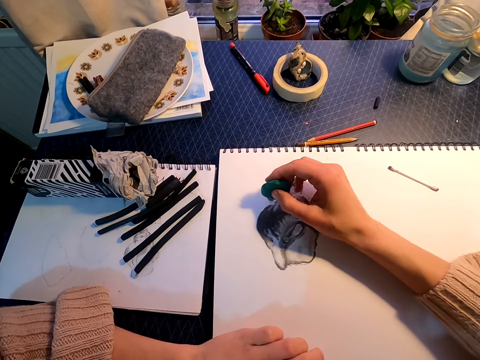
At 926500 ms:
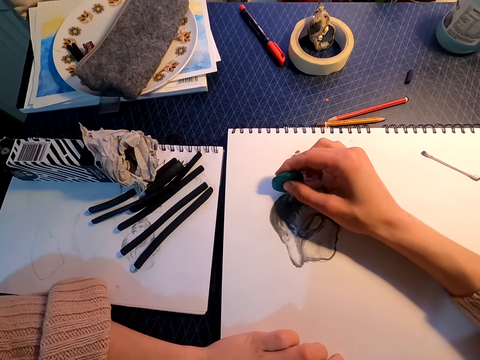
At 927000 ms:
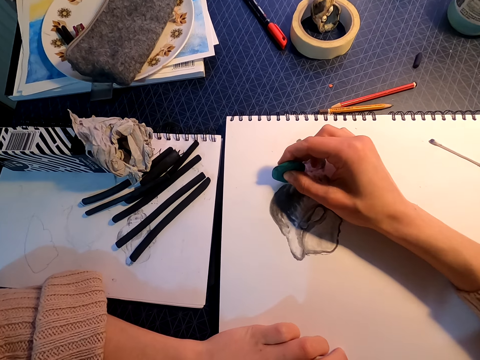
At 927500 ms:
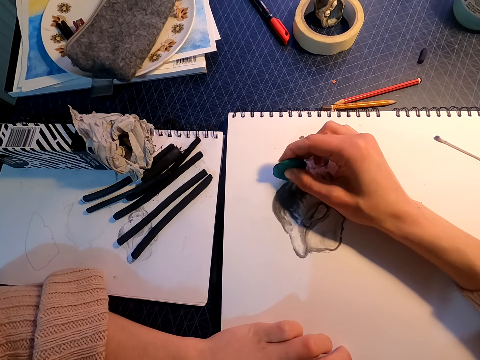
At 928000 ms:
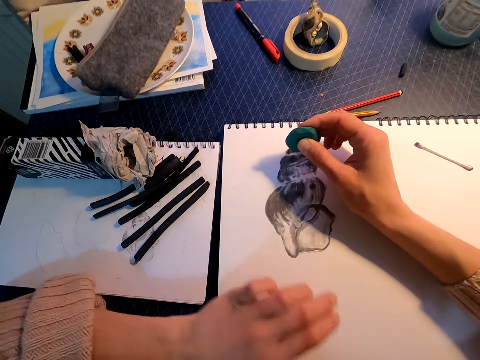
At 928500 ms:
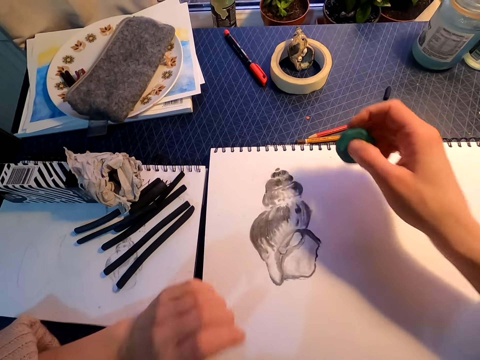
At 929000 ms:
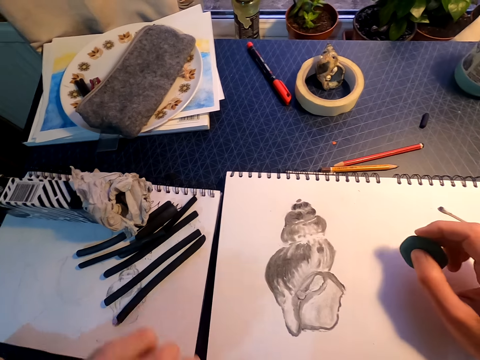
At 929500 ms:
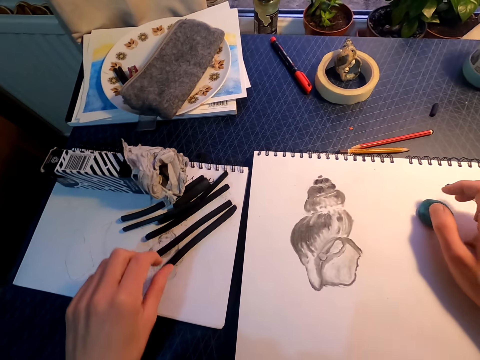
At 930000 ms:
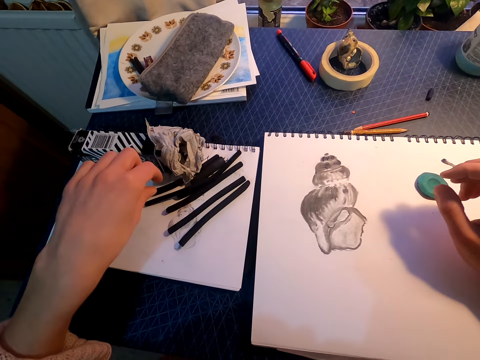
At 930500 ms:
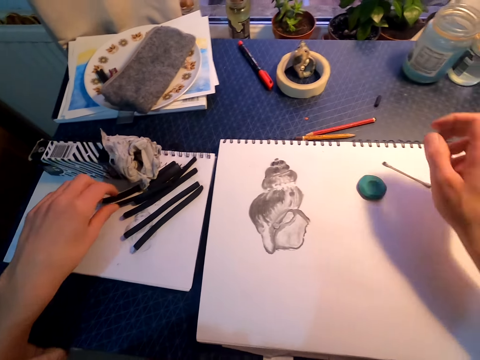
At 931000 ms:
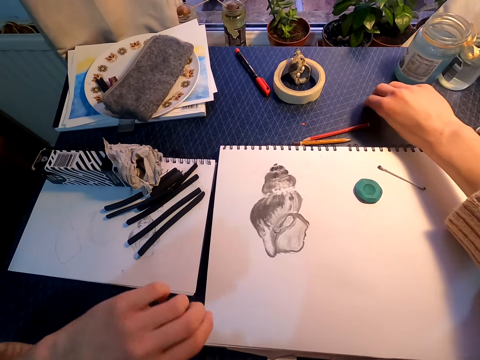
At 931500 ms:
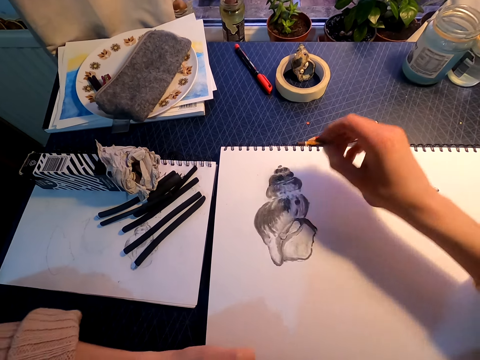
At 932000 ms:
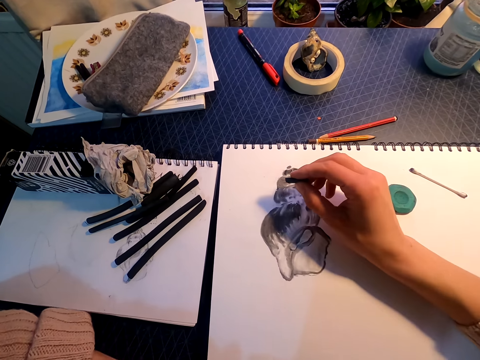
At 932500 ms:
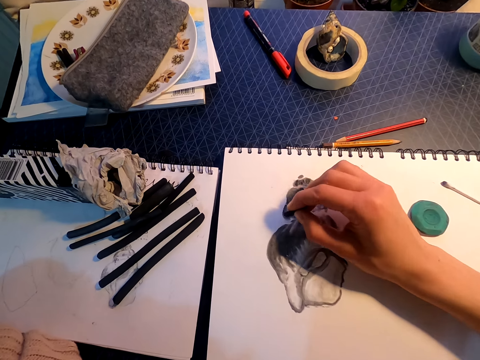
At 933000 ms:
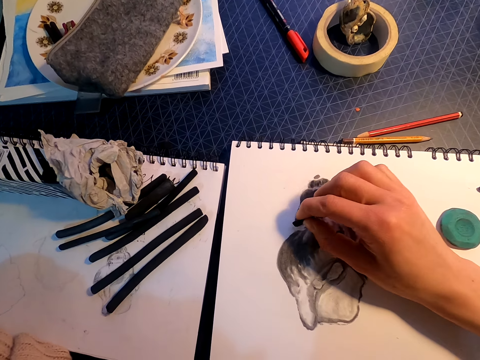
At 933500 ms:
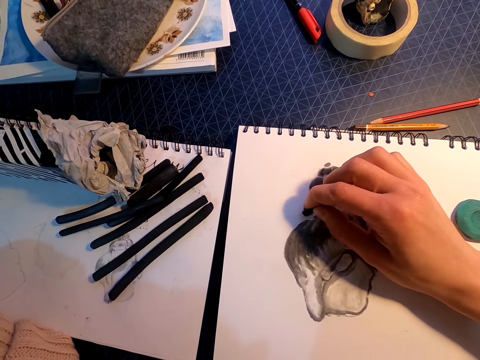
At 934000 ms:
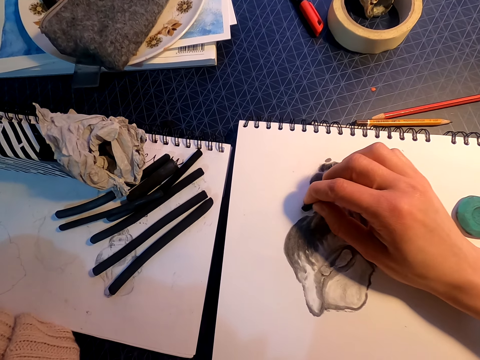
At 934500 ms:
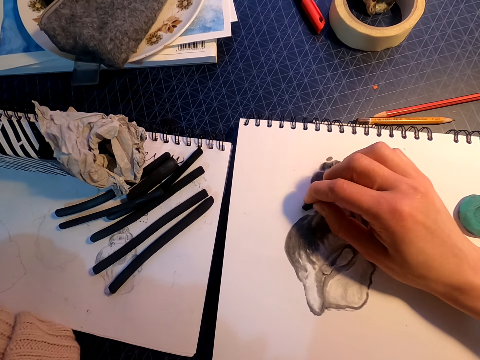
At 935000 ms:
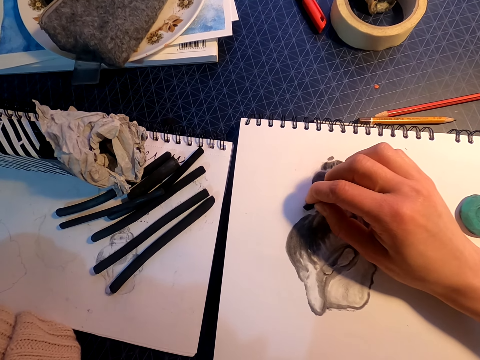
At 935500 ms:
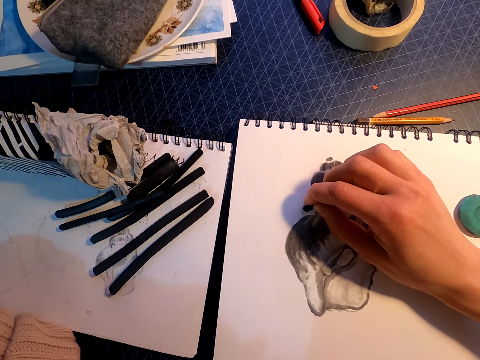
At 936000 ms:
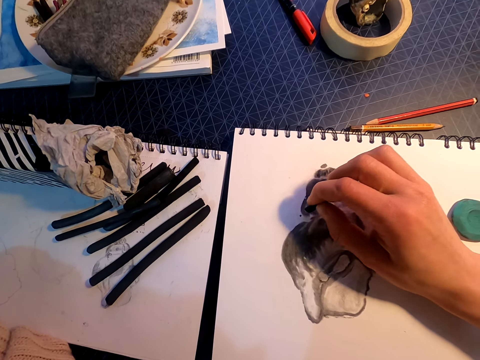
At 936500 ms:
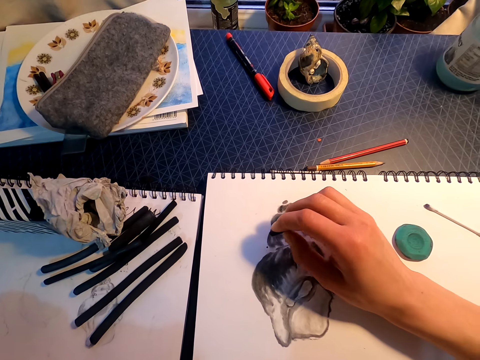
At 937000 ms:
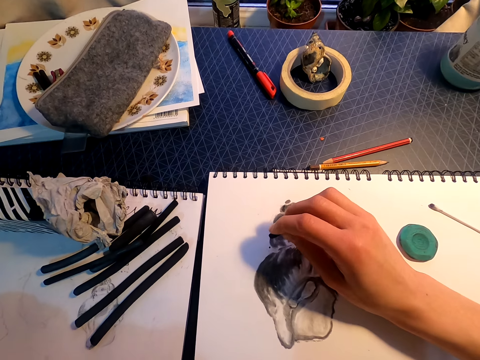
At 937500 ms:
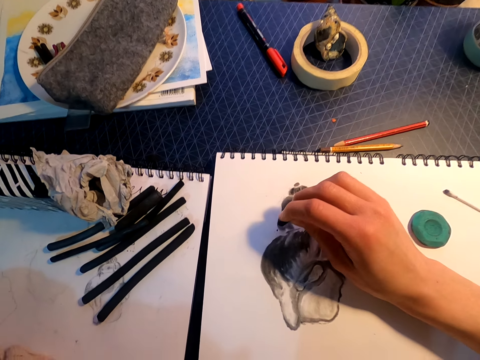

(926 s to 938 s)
The camera wearer rubs the drawing on the book with the kneaded eraser. They put the kneaded eraser on the table. They pick up the vine charcoal. They draw on the paper with the vine charcoal.

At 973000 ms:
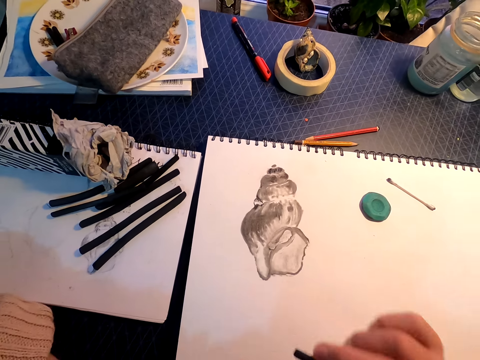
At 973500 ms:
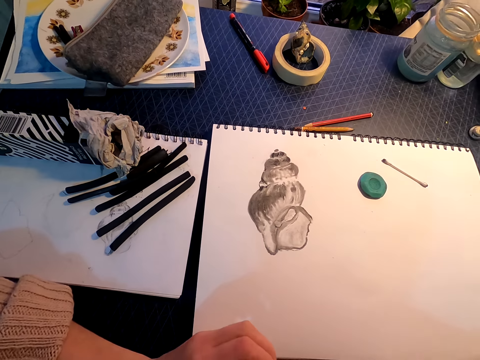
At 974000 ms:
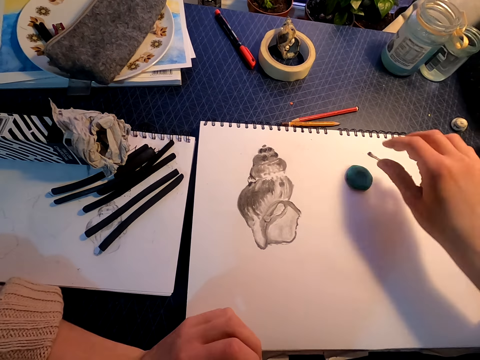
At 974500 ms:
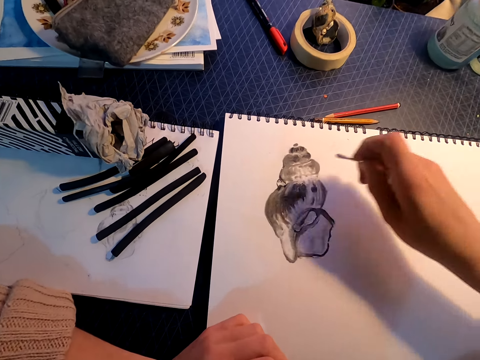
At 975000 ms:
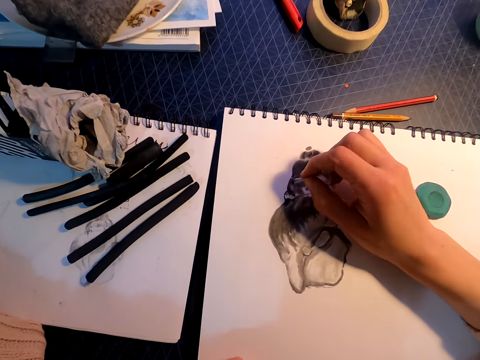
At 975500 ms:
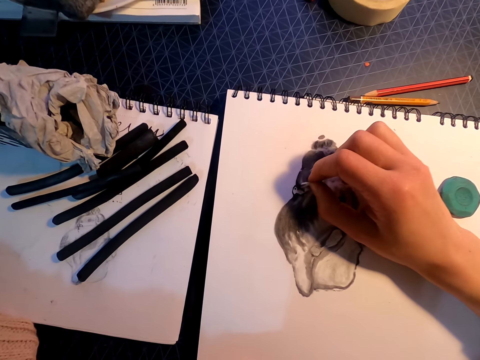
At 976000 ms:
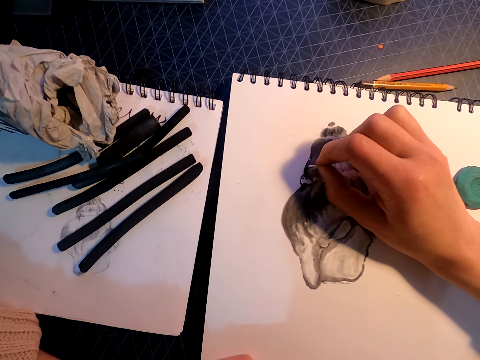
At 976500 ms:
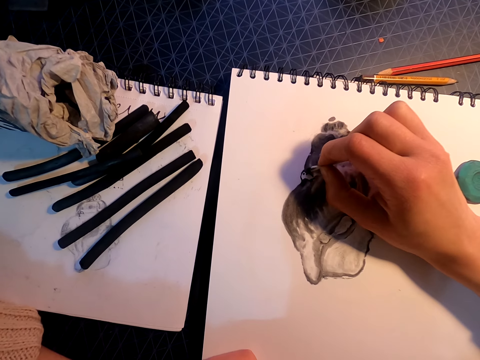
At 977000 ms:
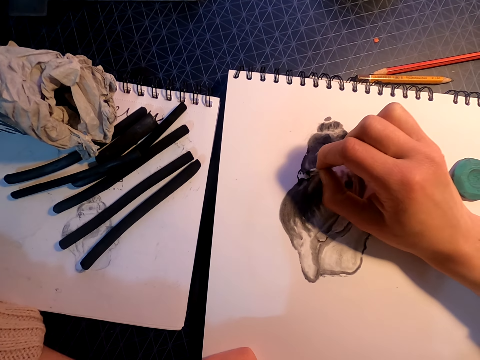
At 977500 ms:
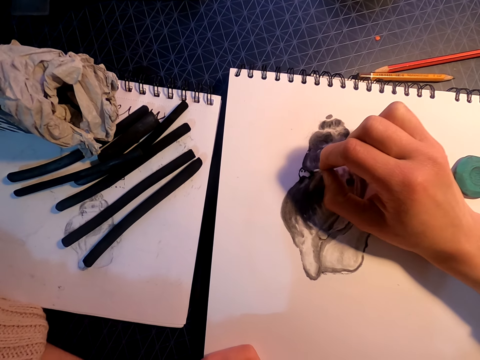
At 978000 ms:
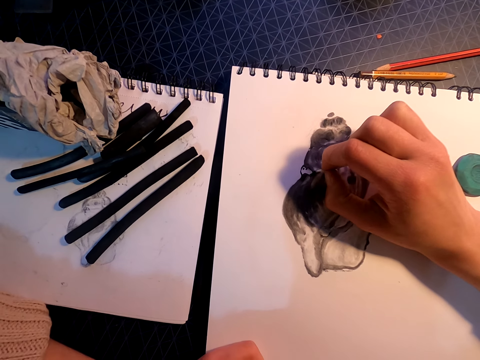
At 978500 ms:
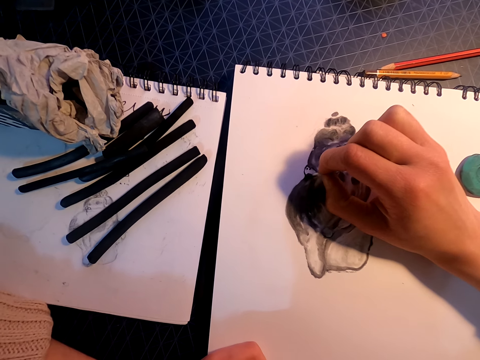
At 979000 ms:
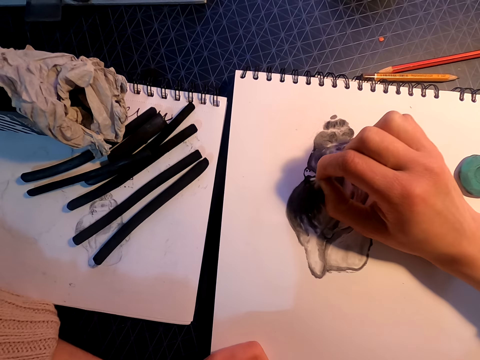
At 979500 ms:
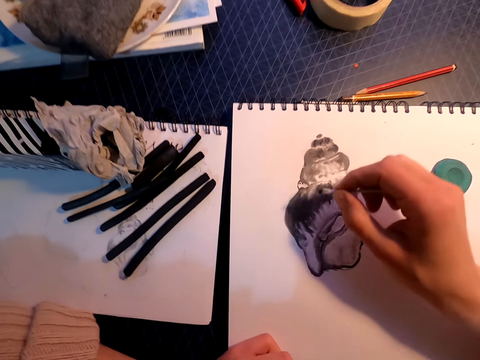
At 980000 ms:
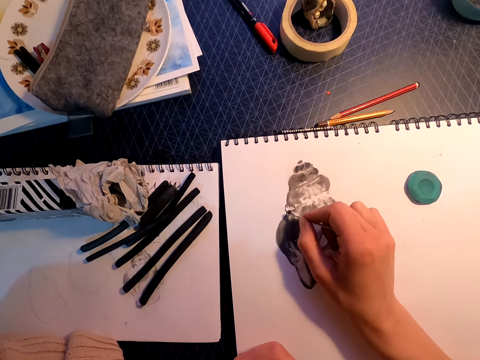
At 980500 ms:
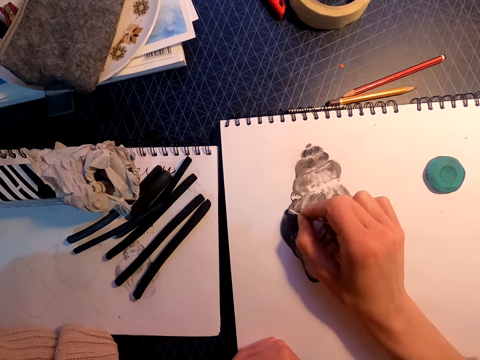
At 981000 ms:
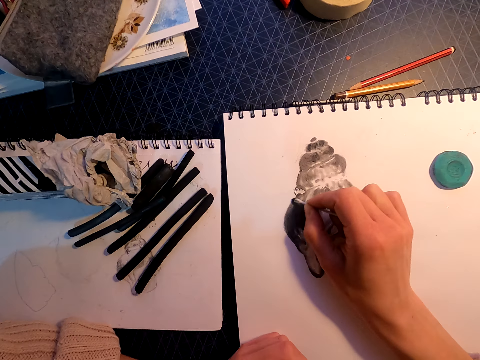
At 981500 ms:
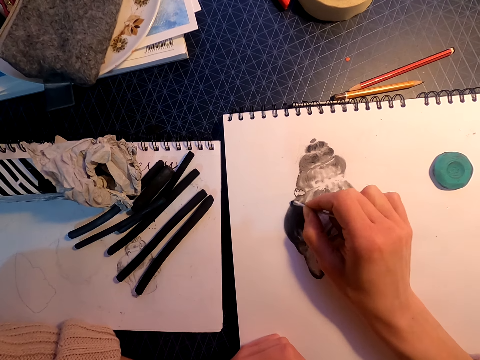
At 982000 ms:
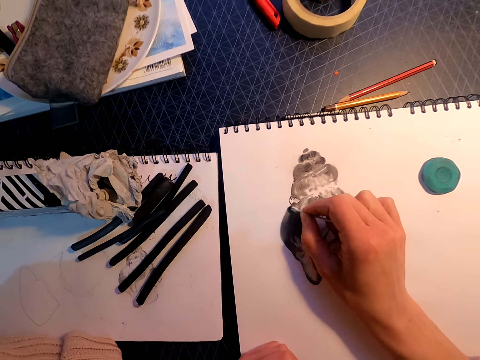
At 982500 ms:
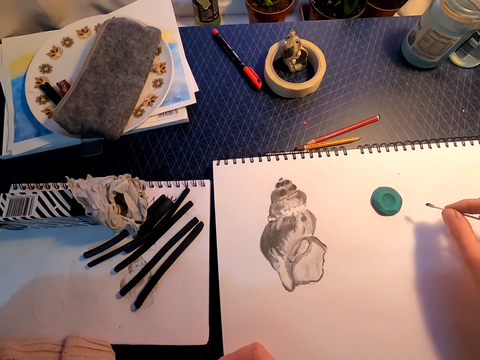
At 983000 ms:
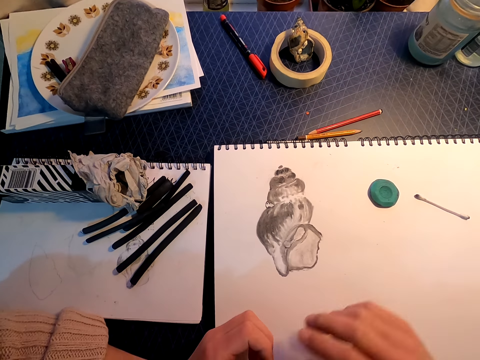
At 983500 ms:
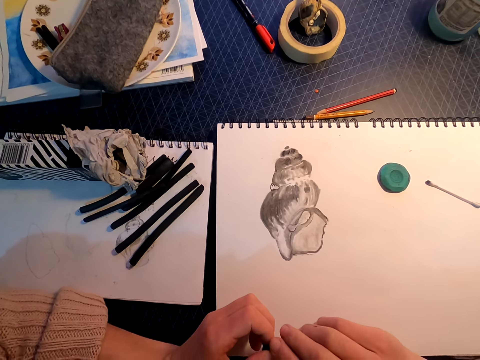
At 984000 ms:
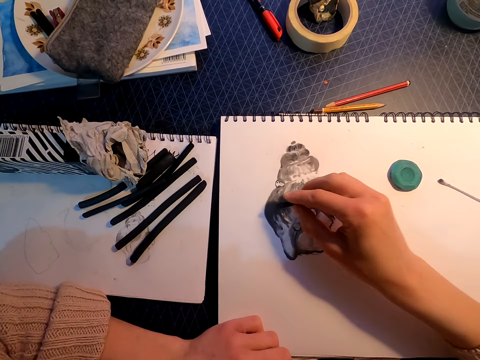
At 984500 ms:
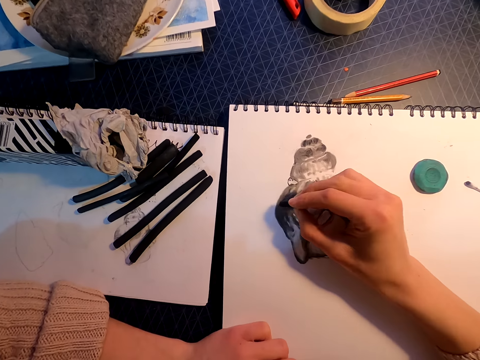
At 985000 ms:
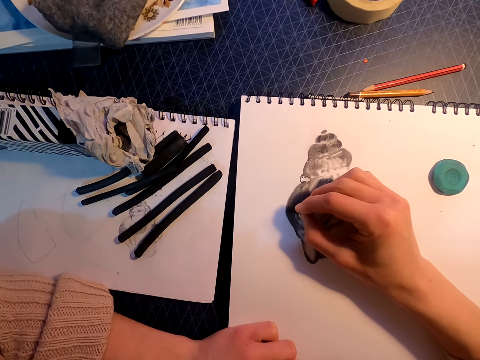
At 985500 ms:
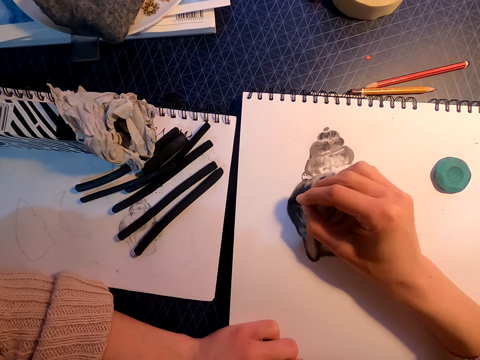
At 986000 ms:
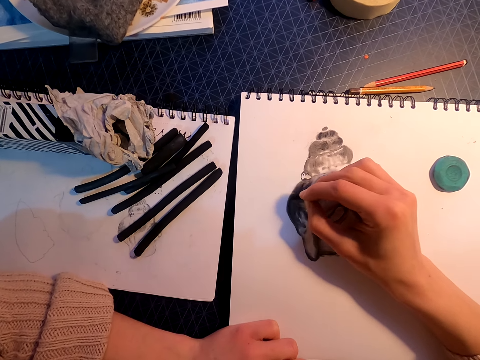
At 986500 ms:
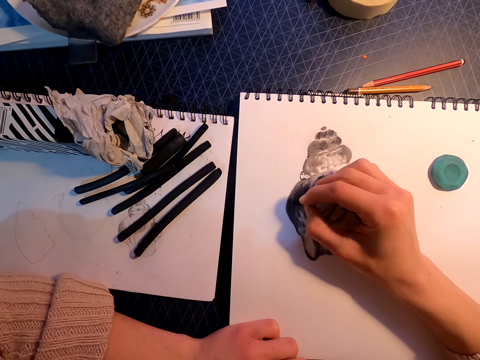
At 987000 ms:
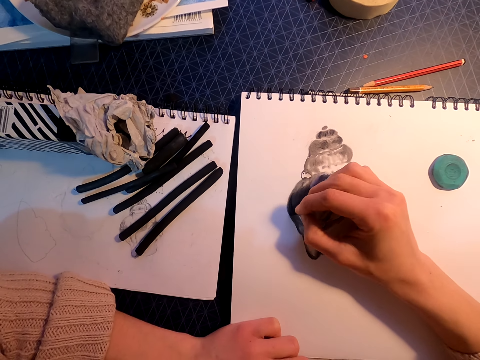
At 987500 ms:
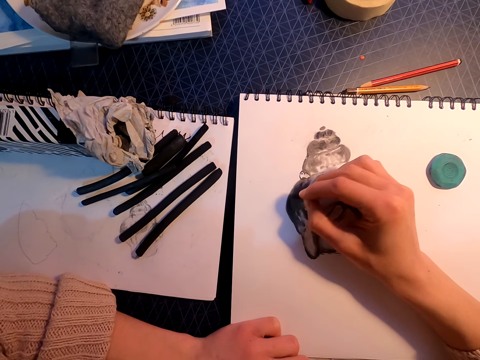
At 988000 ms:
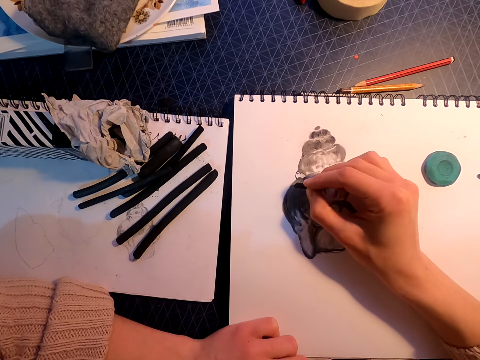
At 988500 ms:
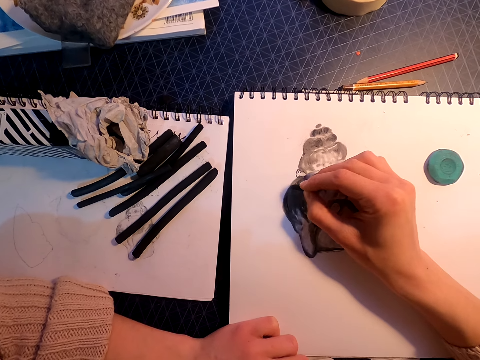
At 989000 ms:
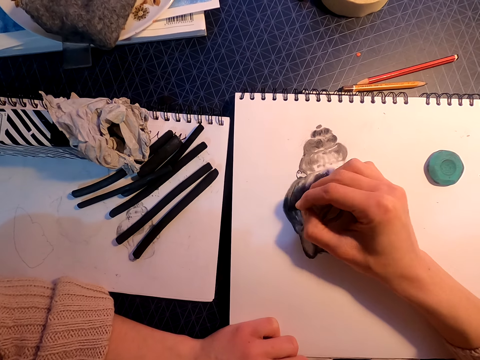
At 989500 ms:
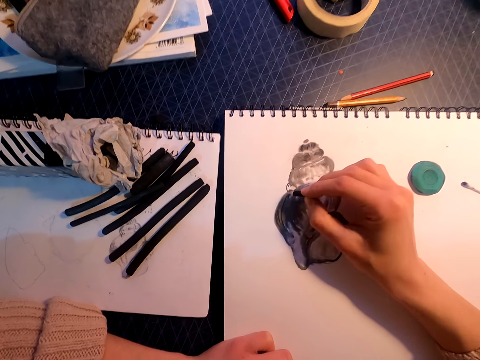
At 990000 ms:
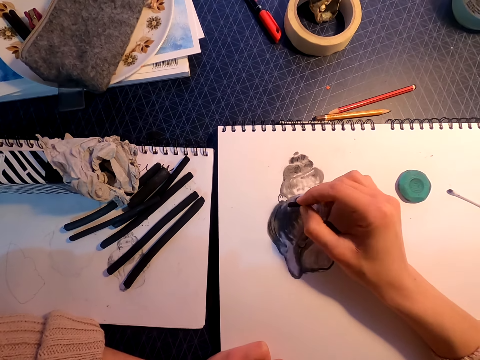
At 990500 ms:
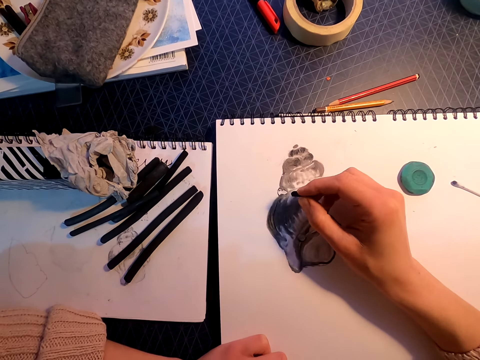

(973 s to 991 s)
The camera wearer picks up the cotton ear bud from the table. They rub the drawing with the cotton ear bud, draw on the book with something, put the cotton ear bud on the table, and draw on the paper with the vine charcoal.
